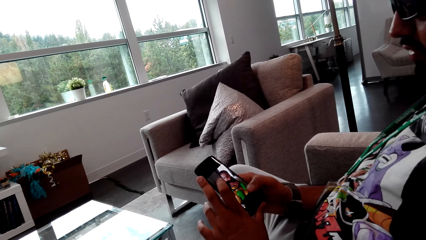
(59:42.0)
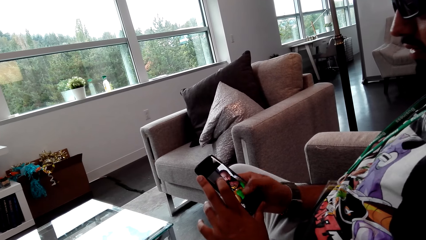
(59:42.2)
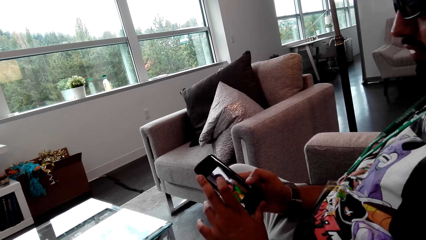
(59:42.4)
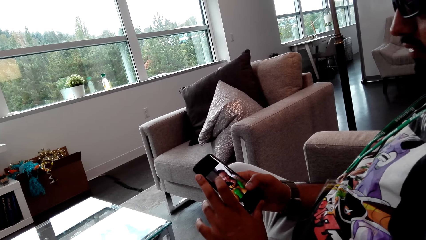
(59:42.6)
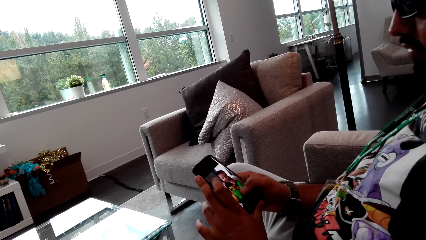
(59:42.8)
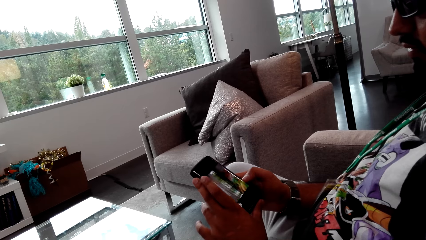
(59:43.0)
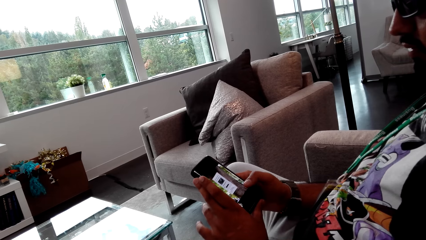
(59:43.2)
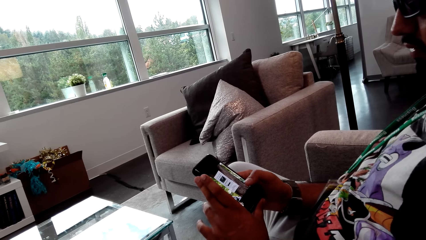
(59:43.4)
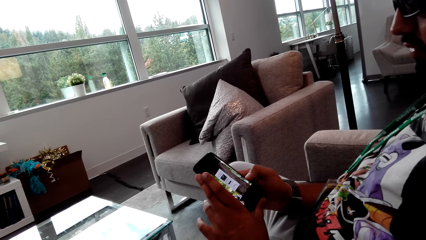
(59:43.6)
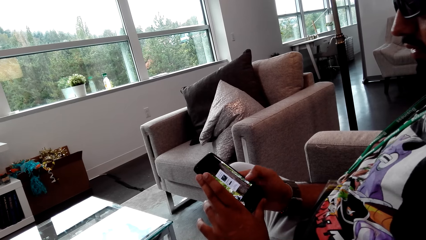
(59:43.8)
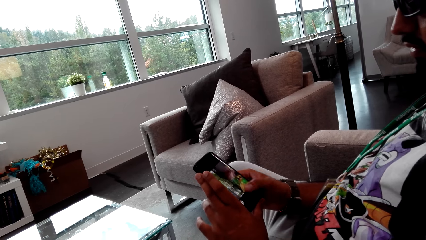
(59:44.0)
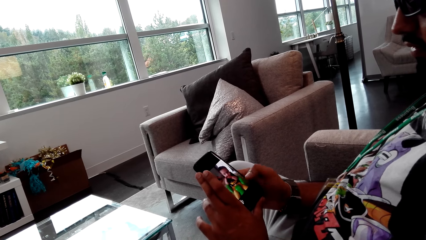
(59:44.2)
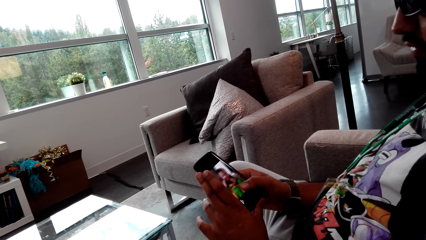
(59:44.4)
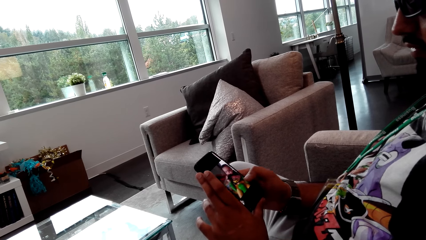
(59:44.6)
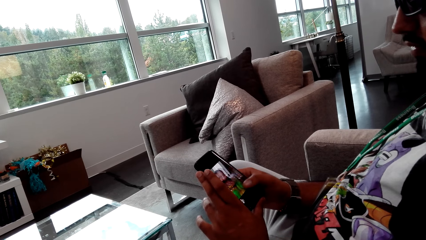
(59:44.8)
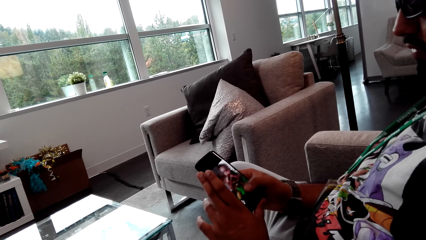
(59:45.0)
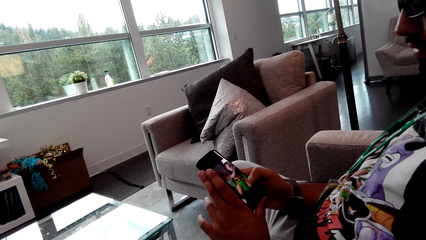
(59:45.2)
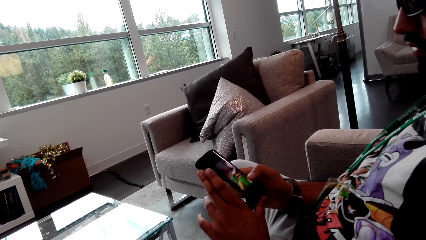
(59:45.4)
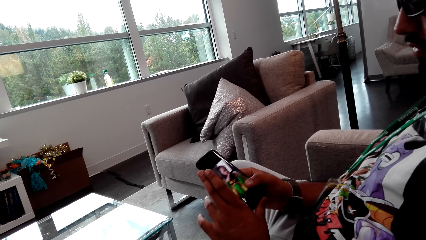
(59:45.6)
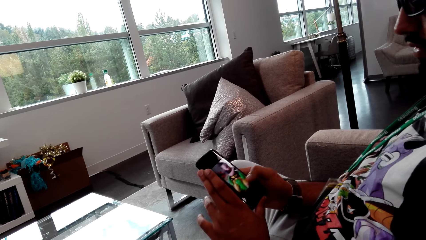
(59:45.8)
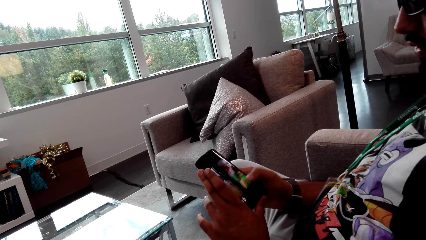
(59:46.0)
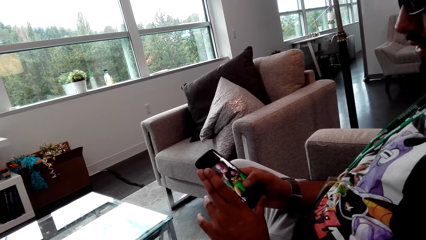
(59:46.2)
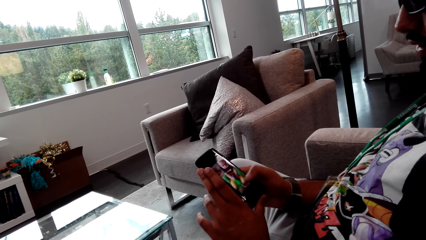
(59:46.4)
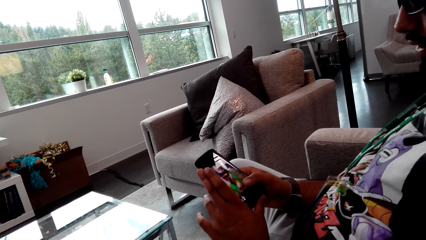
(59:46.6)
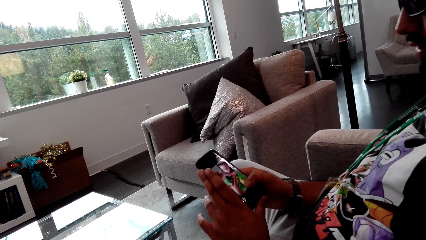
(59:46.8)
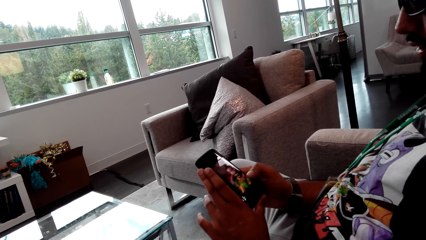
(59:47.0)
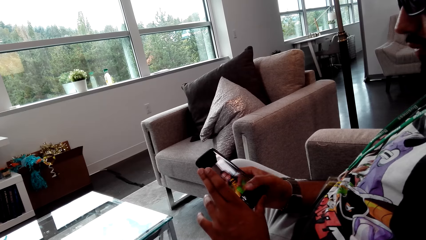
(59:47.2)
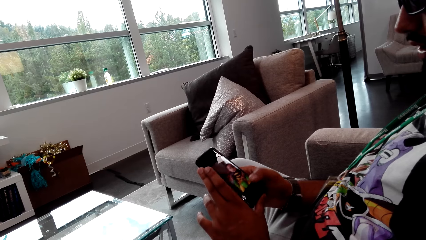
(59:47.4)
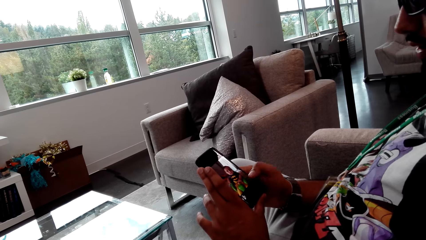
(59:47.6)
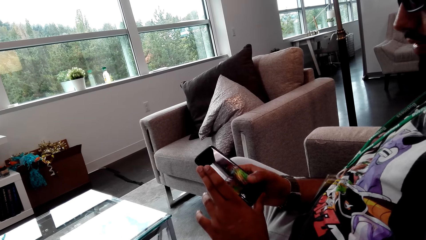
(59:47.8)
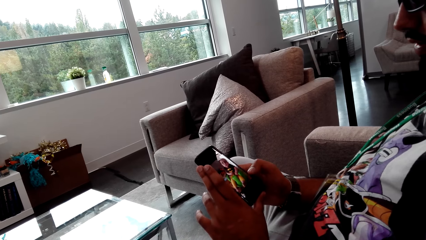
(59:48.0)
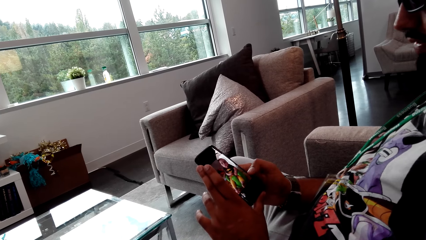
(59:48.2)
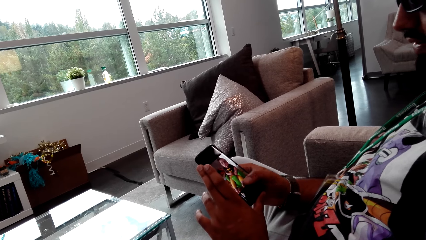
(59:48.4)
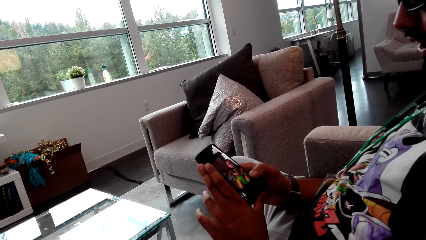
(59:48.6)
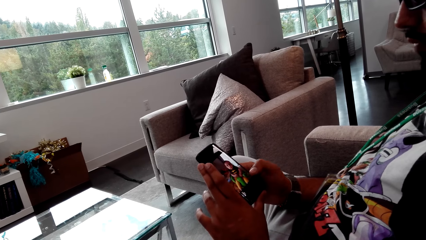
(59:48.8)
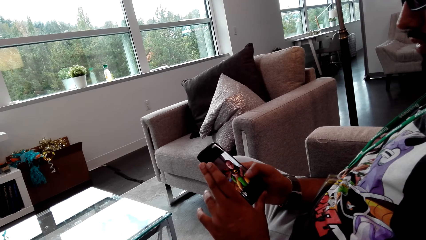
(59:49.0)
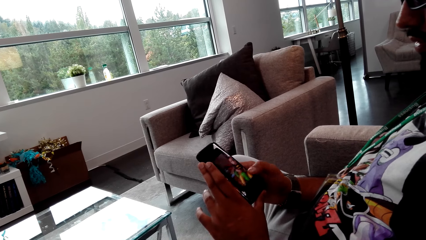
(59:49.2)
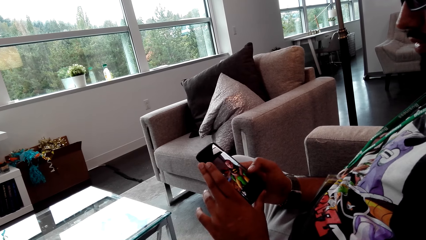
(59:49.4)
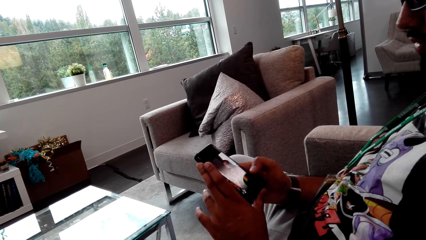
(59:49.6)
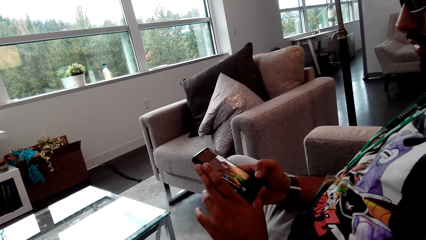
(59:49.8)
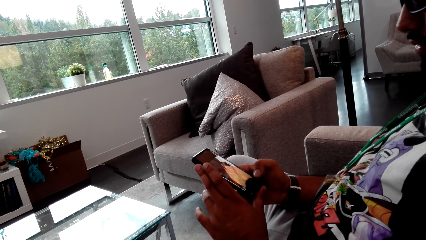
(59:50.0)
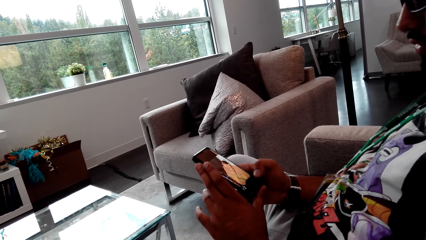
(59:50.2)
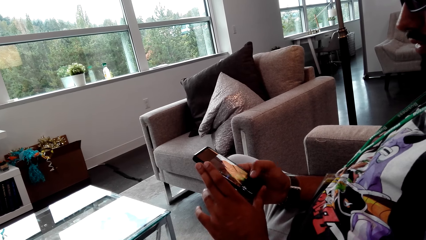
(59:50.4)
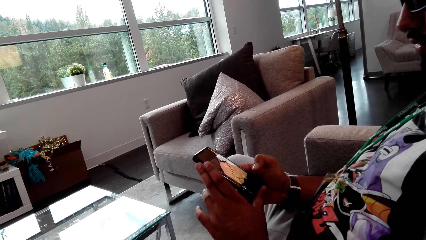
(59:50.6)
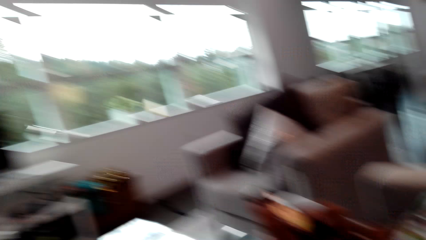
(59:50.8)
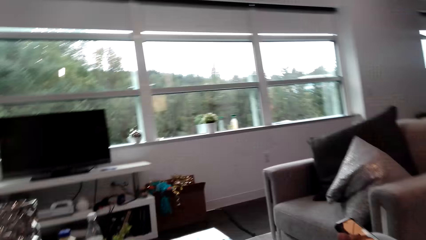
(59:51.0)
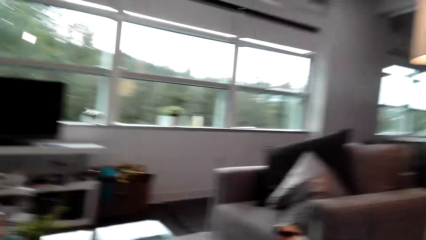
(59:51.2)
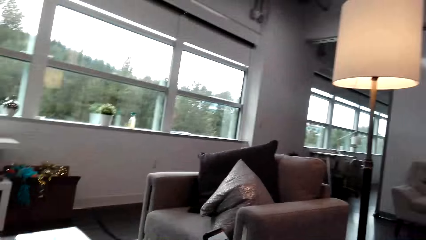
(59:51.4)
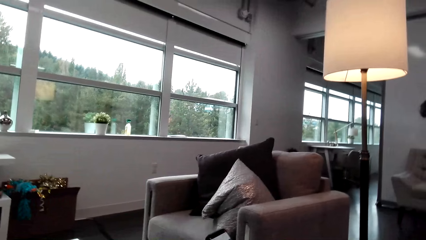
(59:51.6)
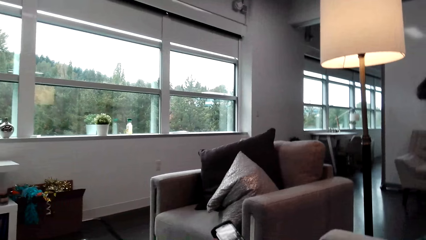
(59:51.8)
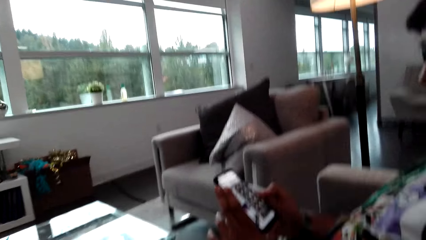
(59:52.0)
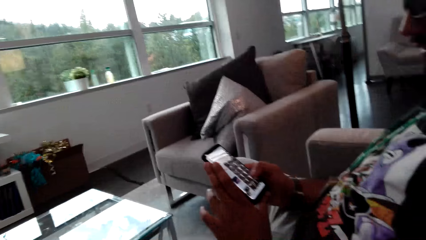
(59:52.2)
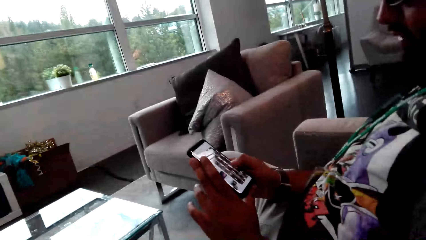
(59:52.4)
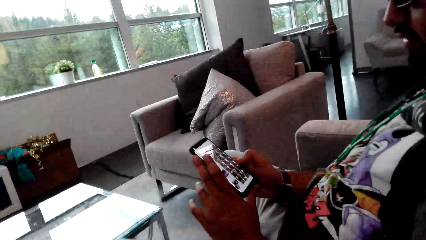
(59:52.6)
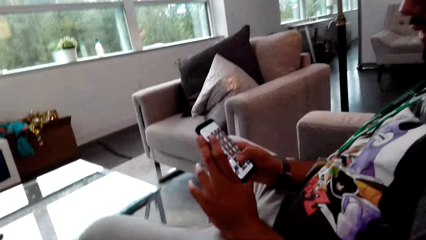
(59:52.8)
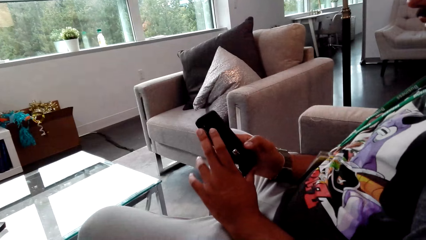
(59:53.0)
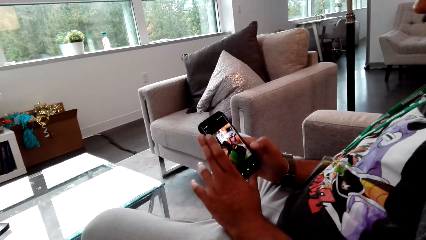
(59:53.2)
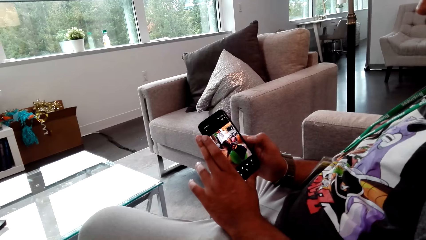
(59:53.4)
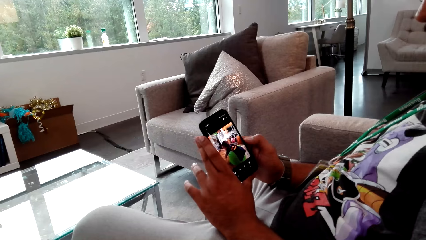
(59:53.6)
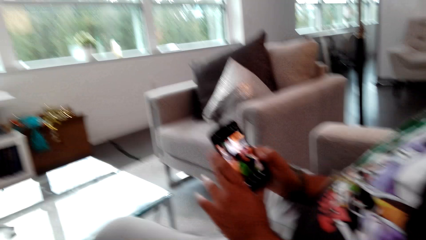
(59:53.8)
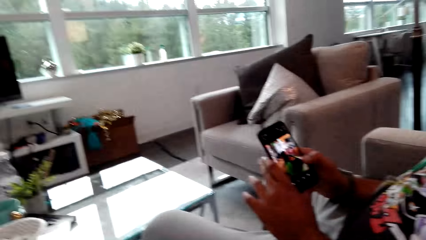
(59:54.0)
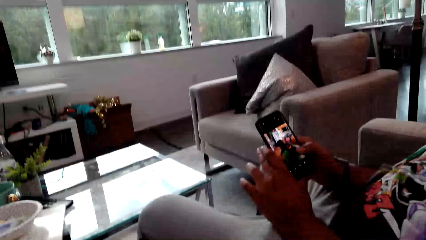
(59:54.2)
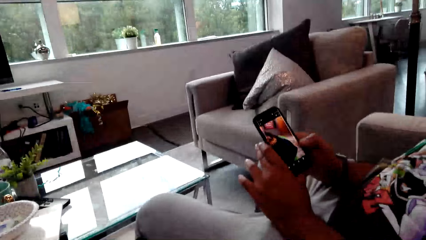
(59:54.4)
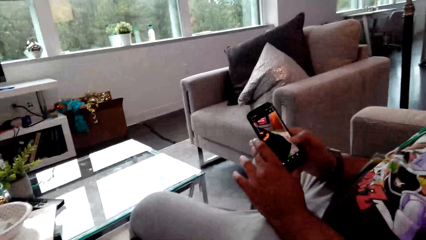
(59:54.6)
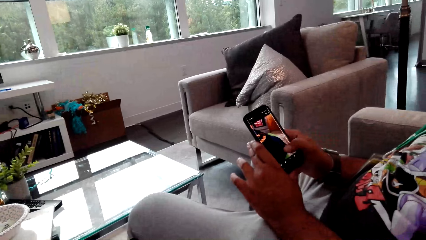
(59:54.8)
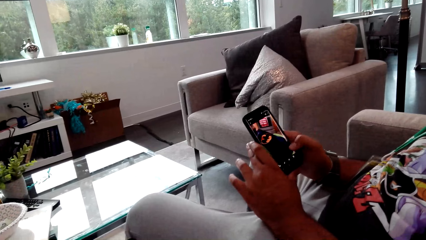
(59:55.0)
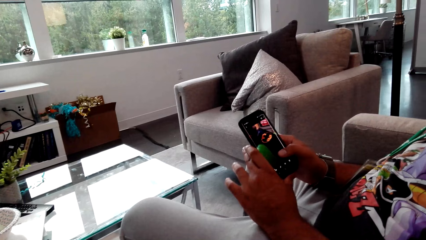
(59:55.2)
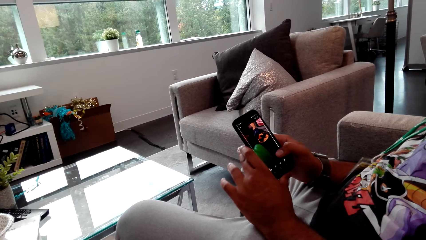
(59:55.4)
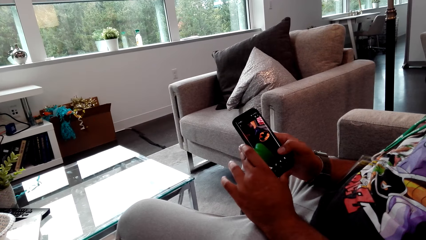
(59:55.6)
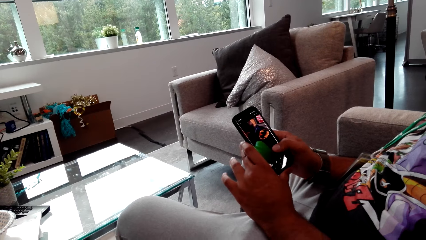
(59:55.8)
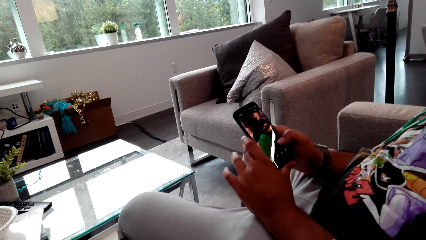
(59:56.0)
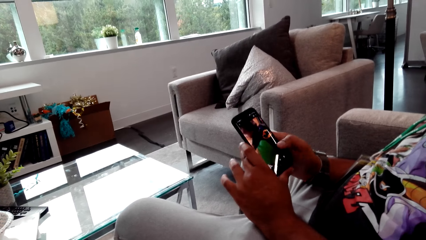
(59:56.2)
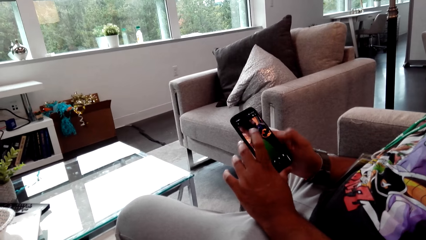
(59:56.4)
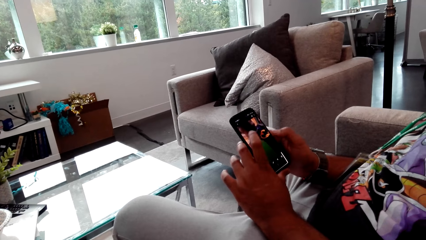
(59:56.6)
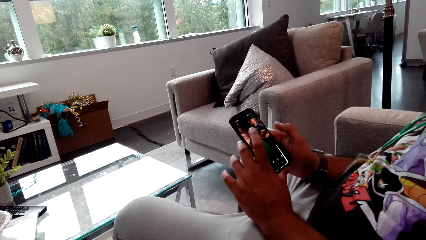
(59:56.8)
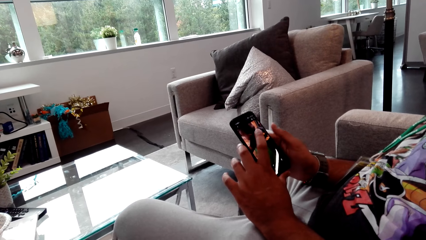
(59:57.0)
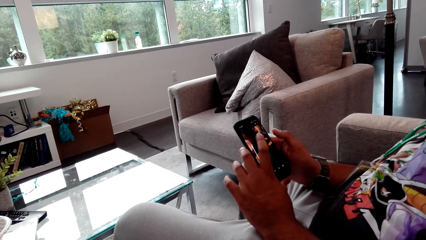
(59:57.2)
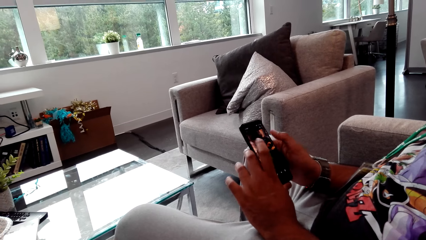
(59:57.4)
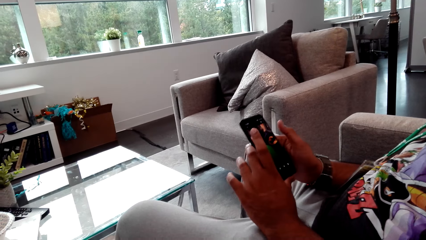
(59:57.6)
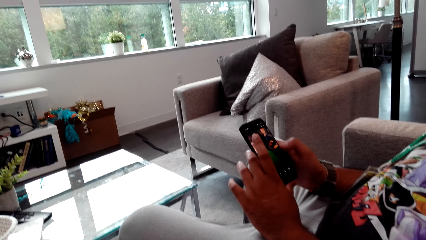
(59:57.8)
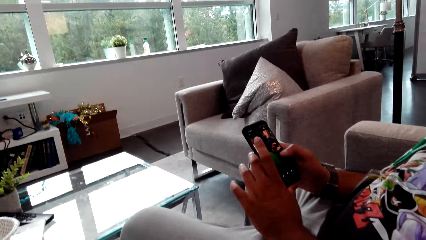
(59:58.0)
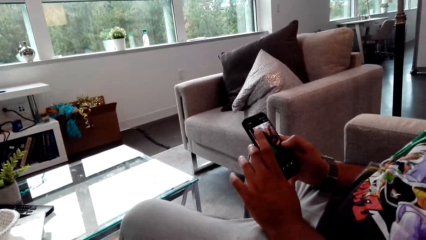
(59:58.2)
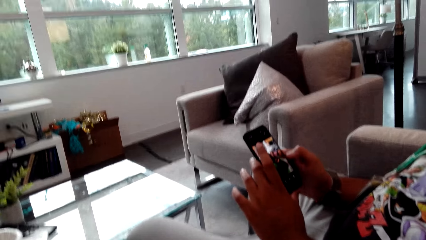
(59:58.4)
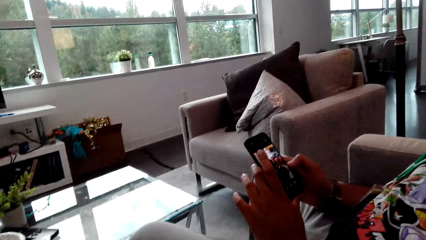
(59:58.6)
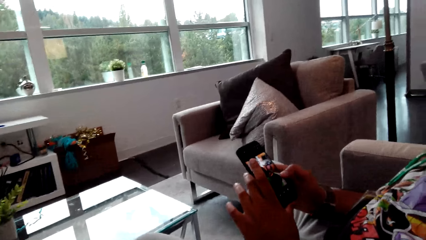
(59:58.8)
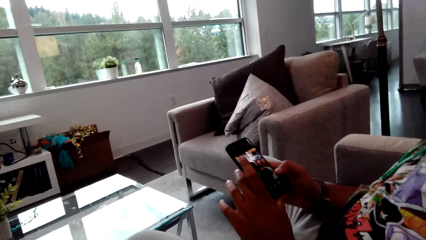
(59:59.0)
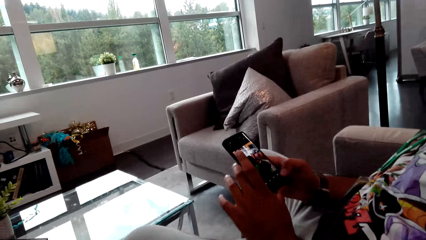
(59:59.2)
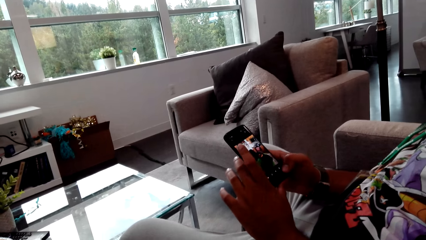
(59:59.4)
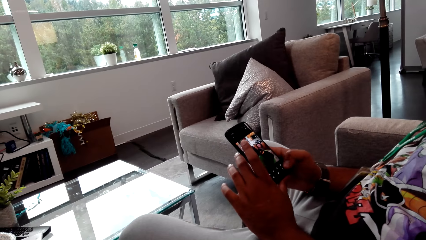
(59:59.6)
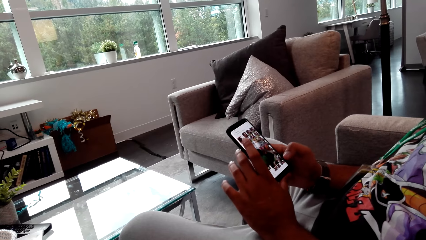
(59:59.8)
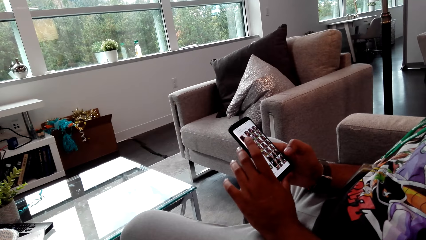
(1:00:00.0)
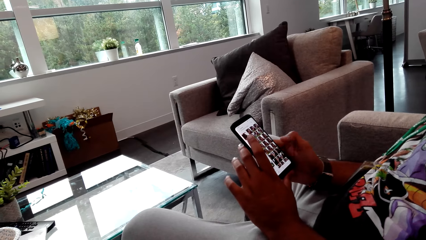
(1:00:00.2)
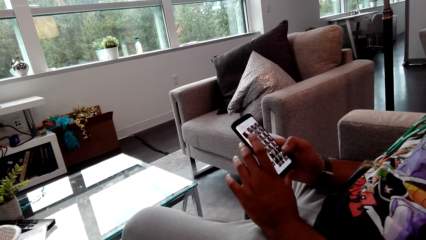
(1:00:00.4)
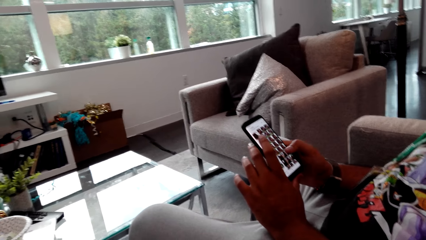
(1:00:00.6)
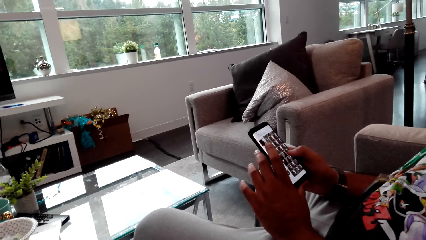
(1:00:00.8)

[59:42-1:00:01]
The camera wearer looks at the phone. A man talks to the camera wearer. The camera wearer talks to the man. The man talks to the camera wearer. The camera wearer talks to the man. The man talks to the camera wearer and scrolls the phone.
